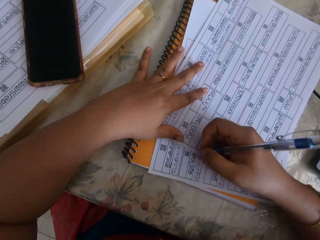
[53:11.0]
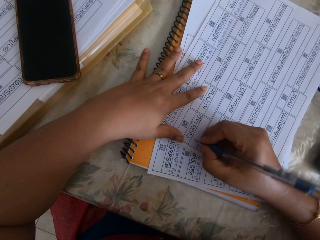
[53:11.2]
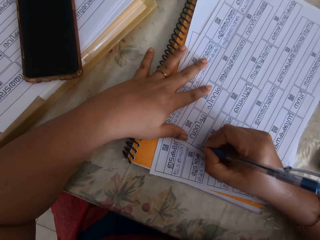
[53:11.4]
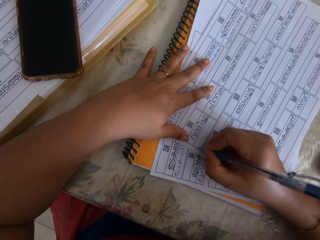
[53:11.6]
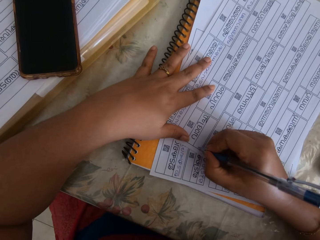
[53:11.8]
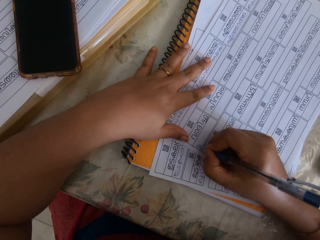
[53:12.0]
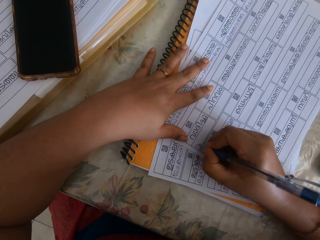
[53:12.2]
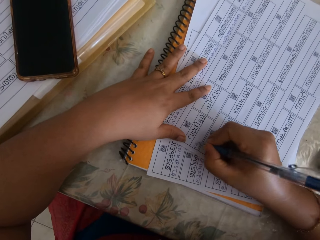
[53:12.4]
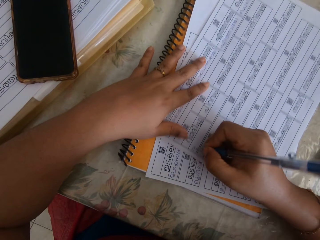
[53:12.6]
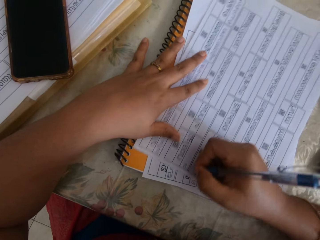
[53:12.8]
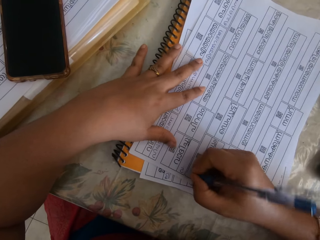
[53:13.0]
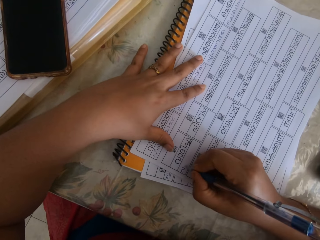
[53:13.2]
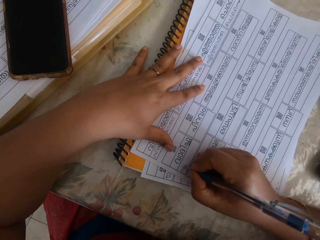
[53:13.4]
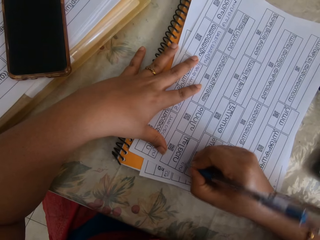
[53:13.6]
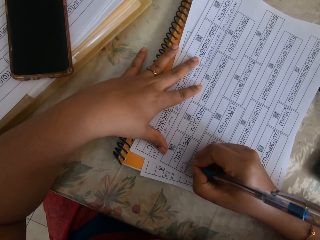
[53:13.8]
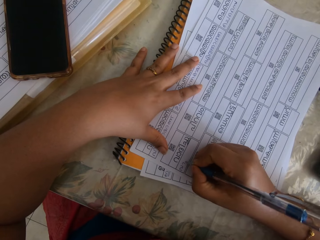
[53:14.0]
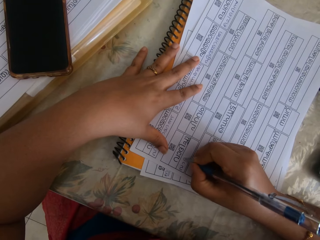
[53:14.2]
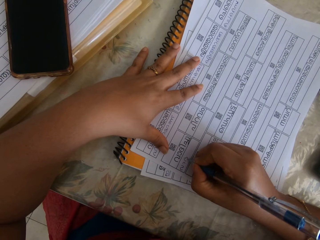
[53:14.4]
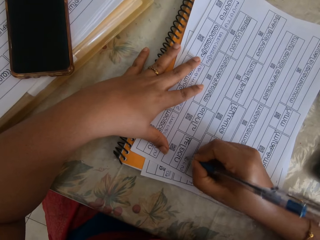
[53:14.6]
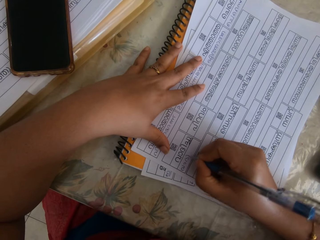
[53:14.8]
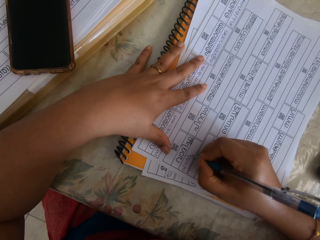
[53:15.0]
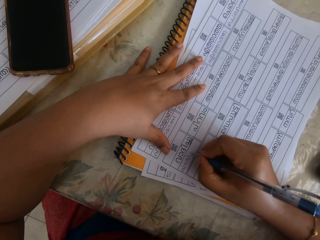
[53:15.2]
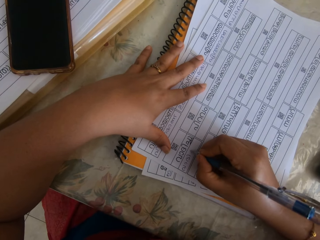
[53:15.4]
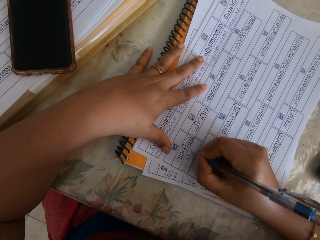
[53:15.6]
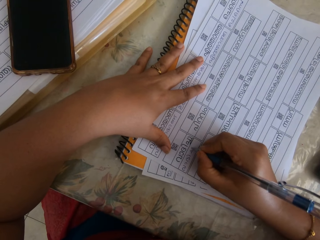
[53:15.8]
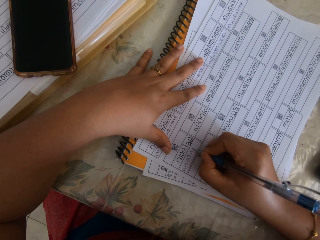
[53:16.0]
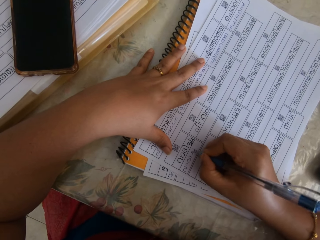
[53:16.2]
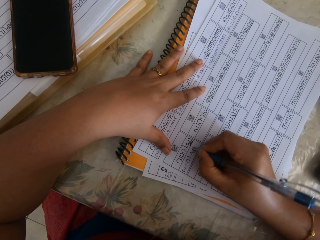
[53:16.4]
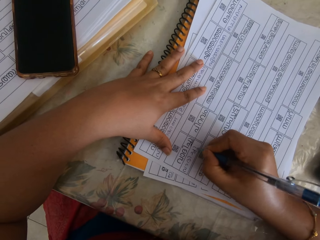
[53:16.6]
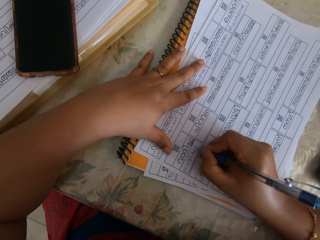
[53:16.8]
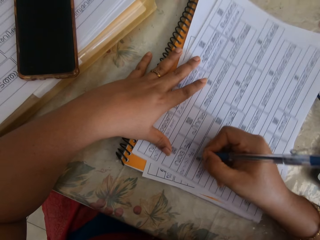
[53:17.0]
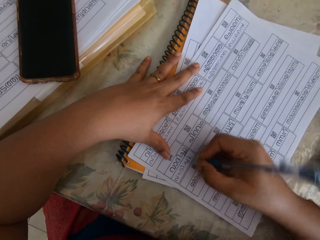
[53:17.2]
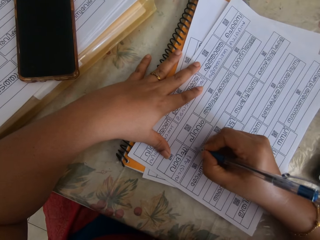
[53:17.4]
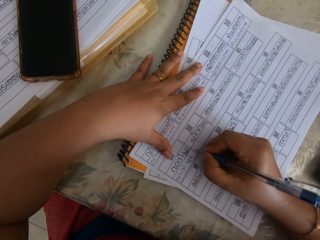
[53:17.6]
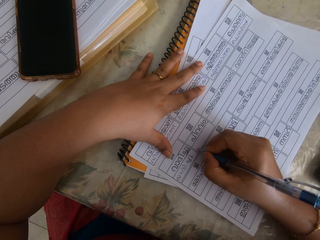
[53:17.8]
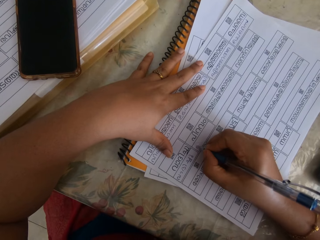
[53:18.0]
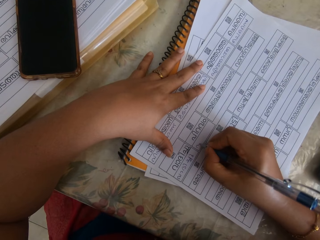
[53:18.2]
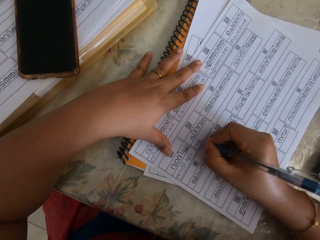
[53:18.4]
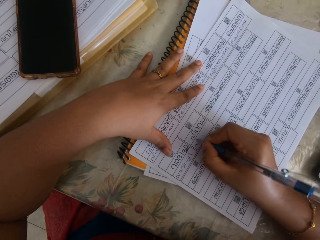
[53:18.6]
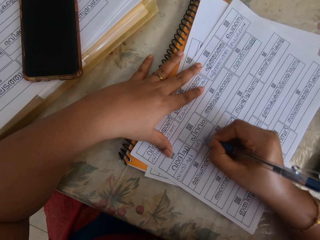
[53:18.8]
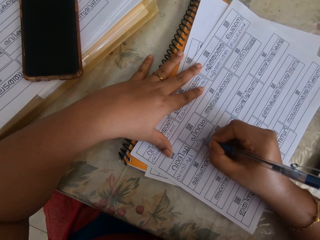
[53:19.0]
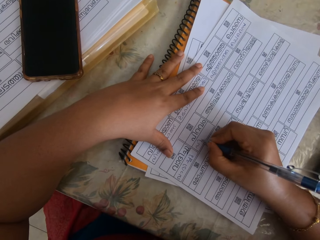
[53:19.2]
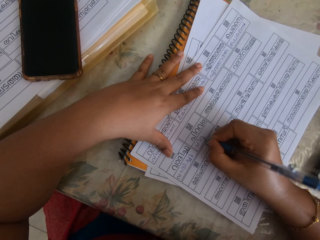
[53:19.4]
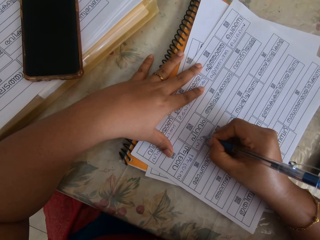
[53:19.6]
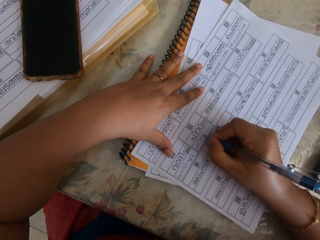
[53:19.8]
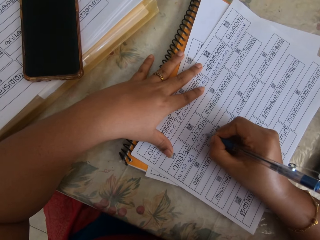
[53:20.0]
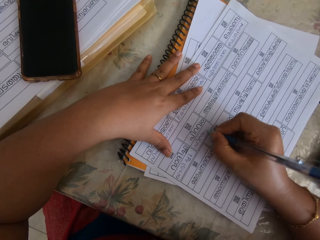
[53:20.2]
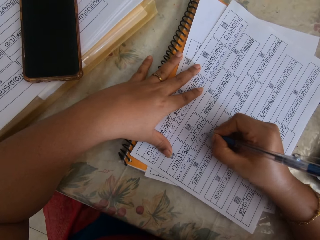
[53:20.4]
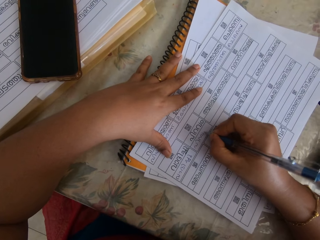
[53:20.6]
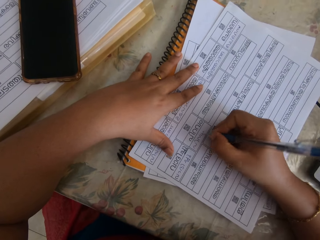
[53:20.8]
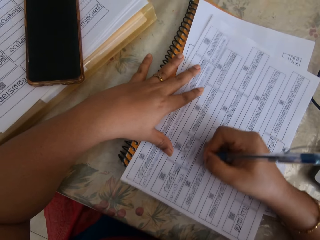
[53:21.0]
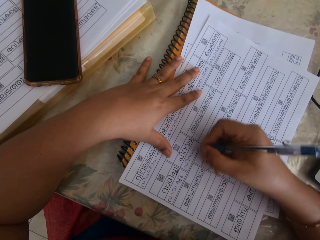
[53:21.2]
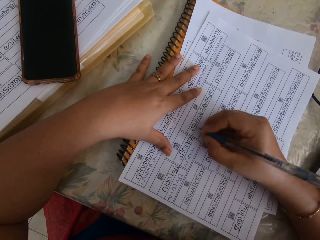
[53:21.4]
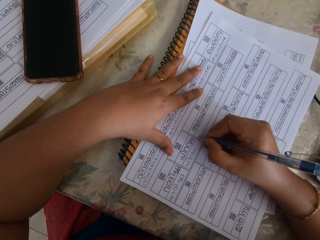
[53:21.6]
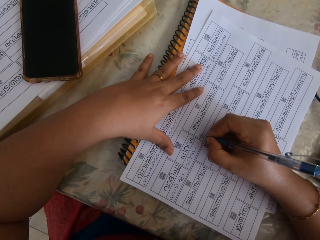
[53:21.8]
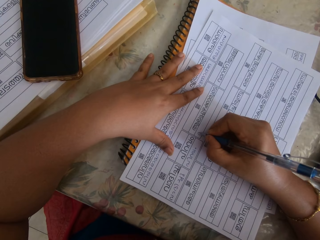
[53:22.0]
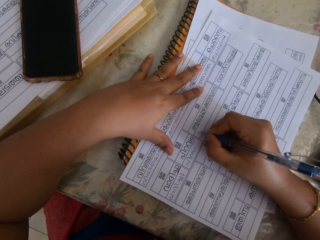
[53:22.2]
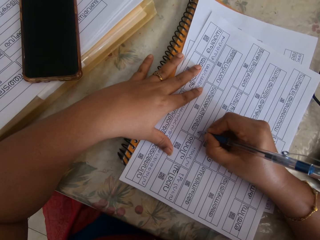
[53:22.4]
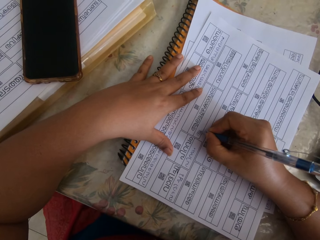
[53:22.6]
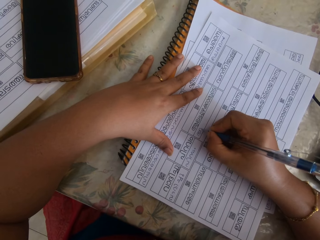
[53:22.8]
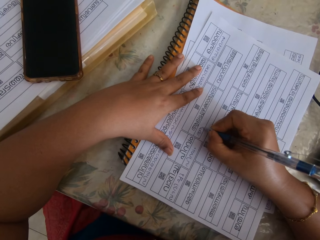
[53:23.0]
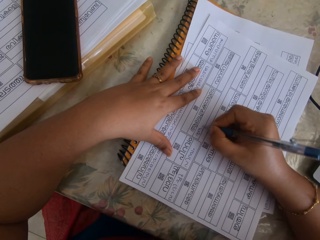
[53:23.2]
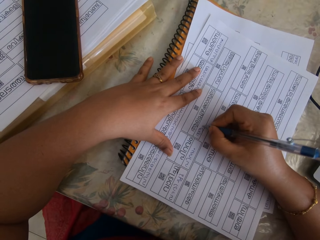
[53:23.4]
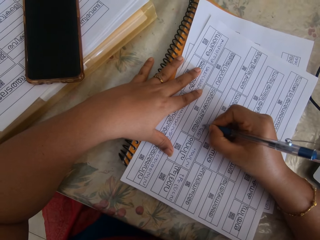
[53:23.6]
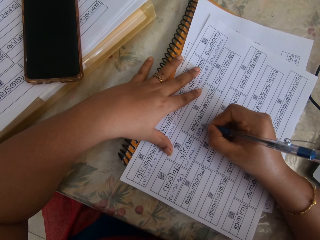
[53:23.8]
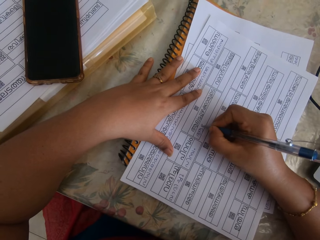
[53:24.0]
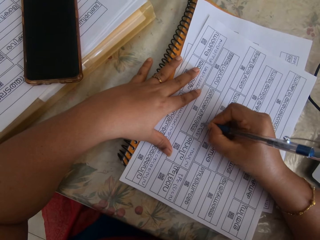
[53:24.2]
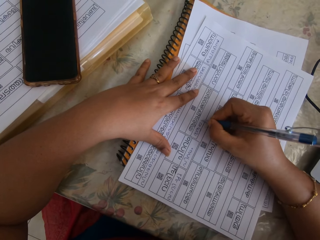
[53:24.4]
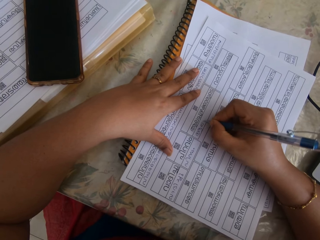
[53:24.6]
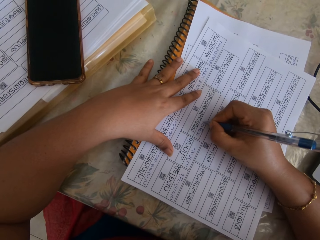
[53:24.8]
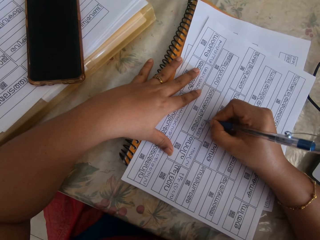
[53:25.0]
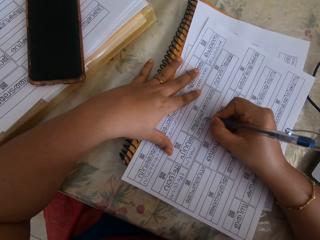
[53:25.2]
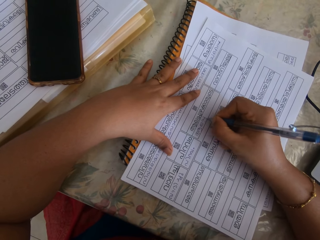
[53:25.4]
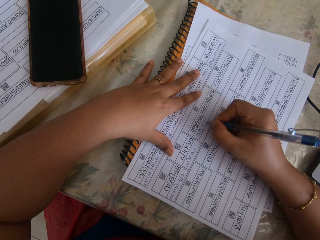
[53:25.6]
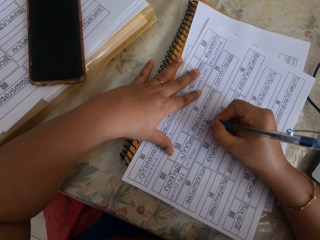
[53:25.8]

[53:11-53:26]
The camera wearer moves a paper on the book on the table with her left hand. She holds the pen. She writes on the paper on the book on the table with the pen in her right hand. She moves the paper on the book on the table with her right hand. She writes on the paper on the book on the table with the pen in her right hand. She moves the paper on the book on the table with her right hand. She writes on the paper on the book on the table with the pen in her right hand. She moves the paper on the book on the table with her right hand. She writes on the paper on the book on the table with the pen in her right hand.

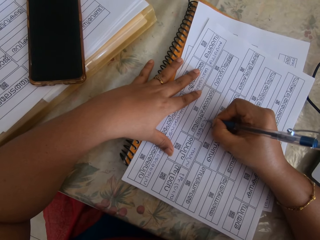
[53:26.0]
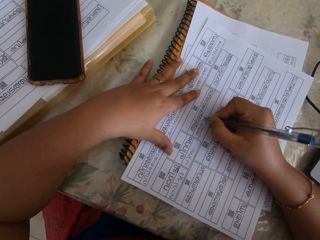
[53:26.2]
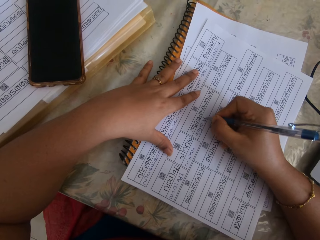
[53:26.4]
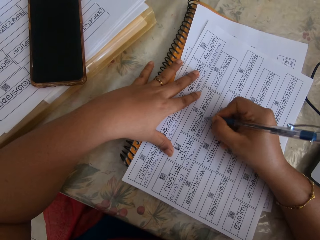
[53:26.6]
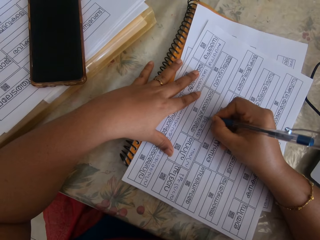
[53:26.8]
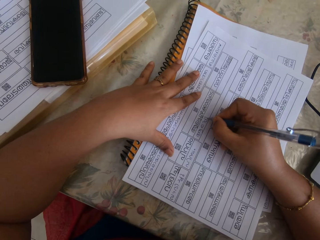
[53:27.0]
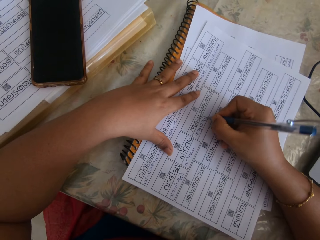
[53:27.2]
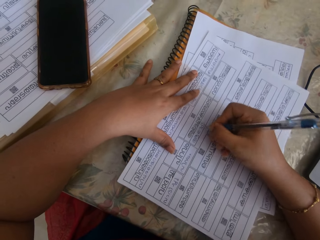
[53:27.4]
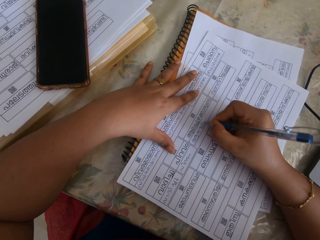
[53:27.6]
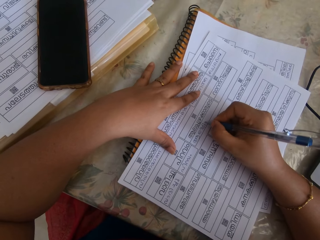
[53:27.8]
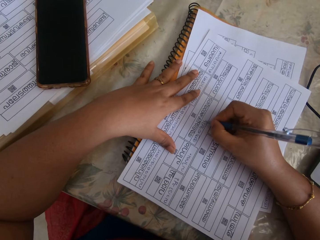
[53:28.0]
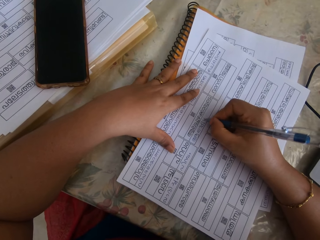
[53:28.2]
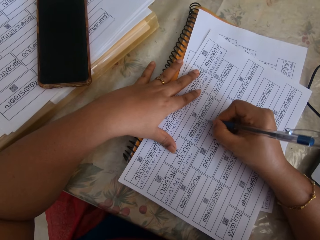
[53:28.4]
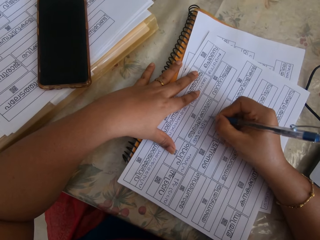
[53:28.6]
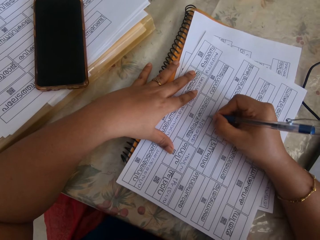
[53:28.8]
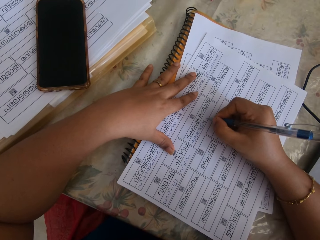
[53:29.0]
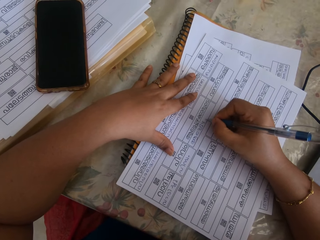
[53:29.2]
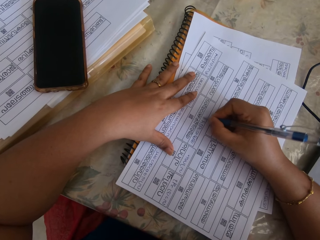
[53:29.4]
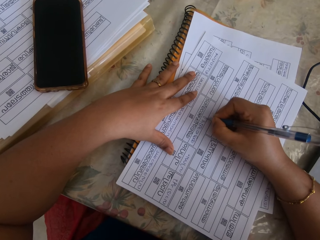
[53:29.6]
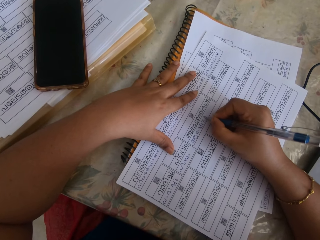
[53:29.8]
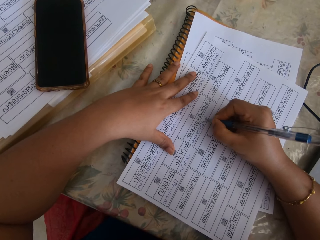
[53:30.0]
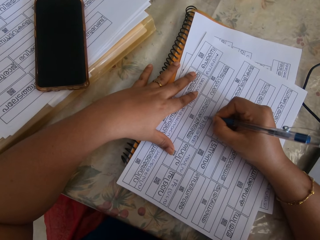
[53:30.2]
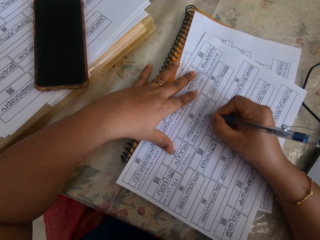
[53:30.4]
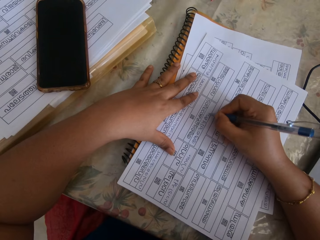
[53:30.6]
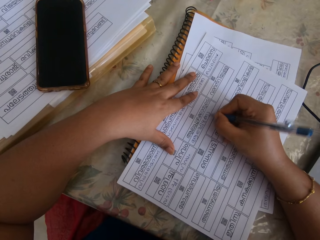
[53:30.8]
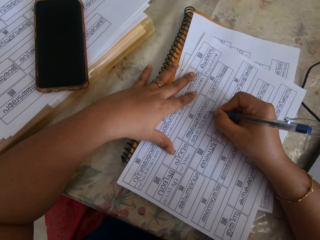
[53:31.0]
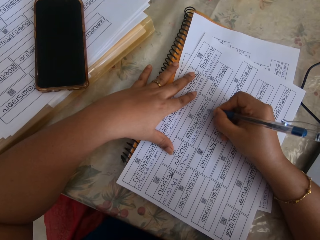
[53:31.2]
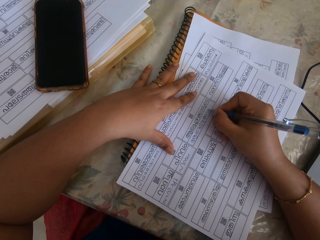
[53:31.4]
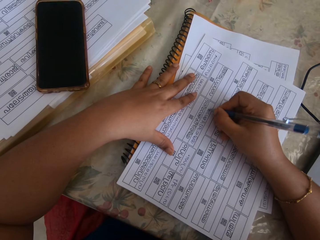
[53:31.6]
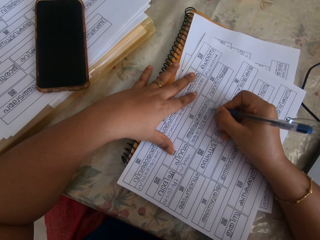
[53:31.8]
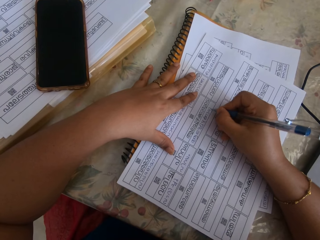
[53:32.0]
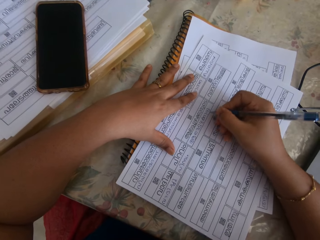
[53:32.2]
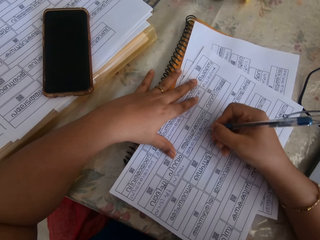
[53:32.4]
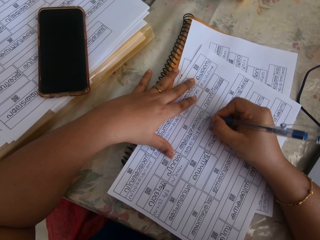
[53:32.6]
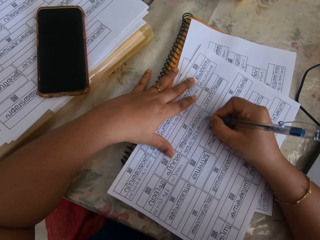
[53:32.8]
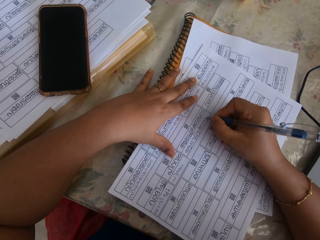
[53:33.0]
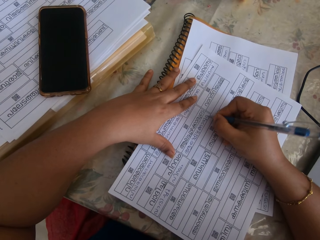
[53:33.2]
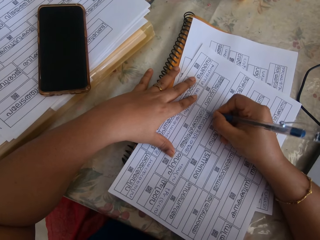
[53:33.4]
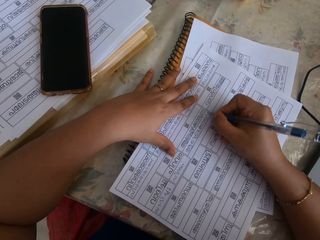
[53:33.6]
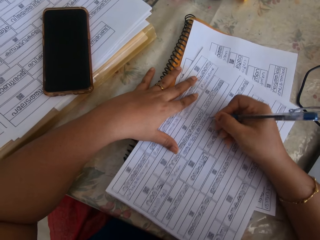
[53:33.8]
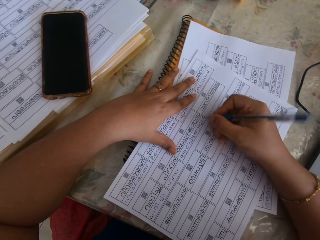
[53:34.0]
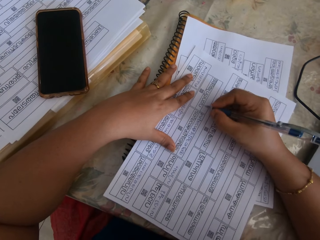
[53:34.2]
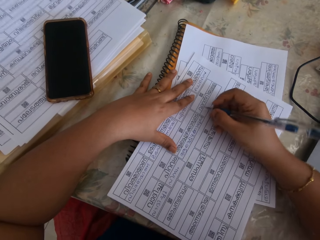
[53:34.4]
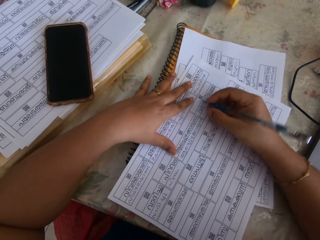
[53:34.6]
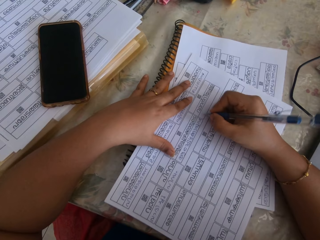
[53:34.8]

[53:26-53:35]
The camera wearer moves the paper on the book on the table with her right hand. She writes on the paper on the book on the table with the pen in her right hand. She moves the paper on the book on the table with her right hand. She writes on the paper on the book on the table with the pen in her right hand. She moves the paper on the book on the table with her right hand.
